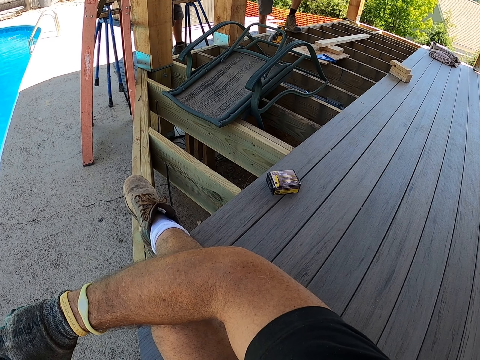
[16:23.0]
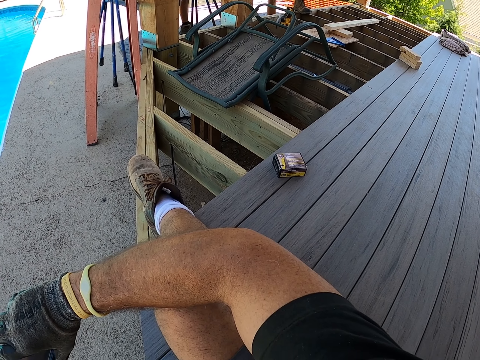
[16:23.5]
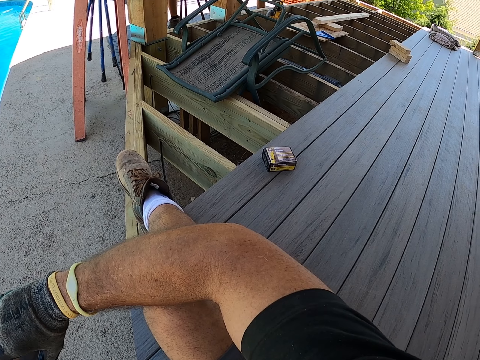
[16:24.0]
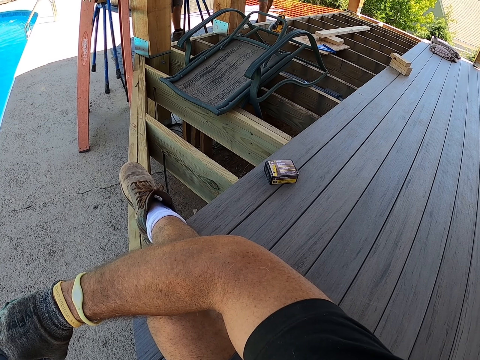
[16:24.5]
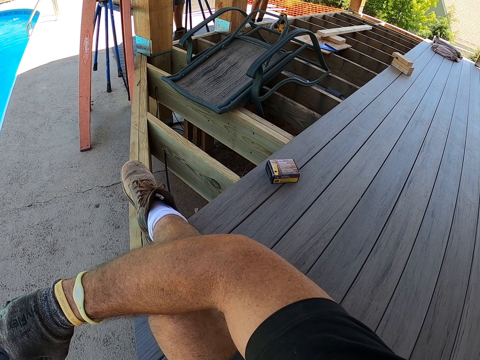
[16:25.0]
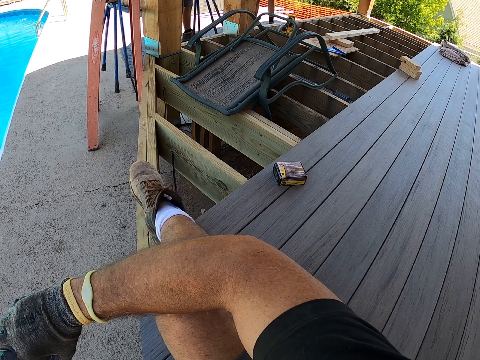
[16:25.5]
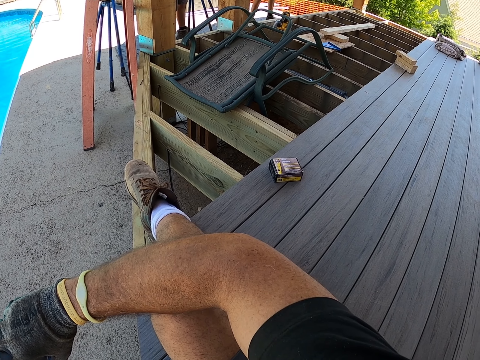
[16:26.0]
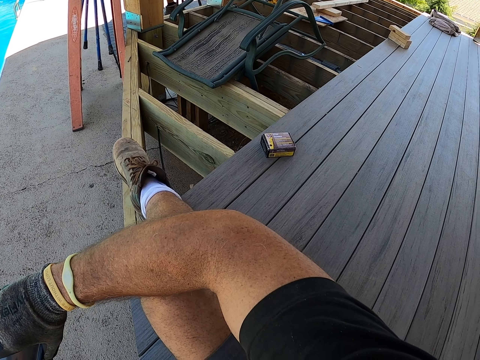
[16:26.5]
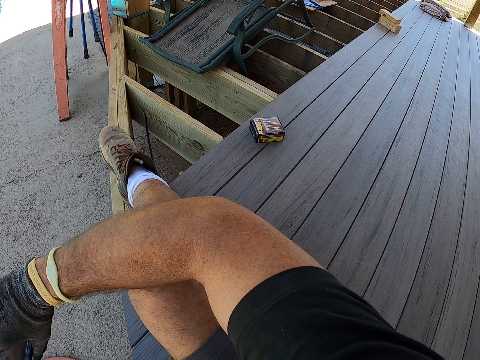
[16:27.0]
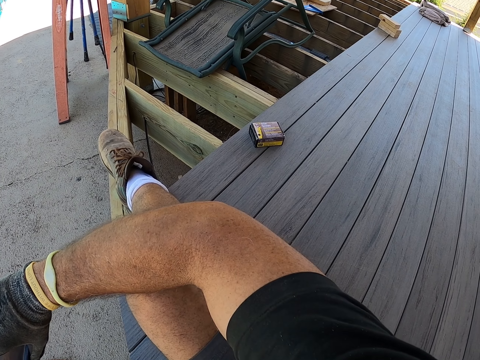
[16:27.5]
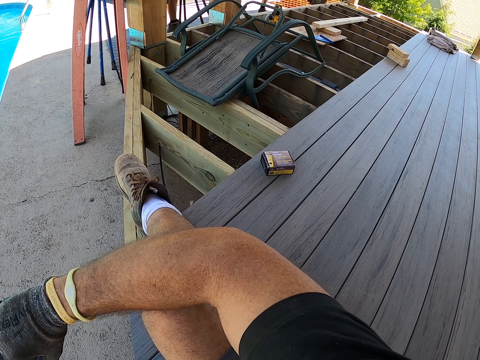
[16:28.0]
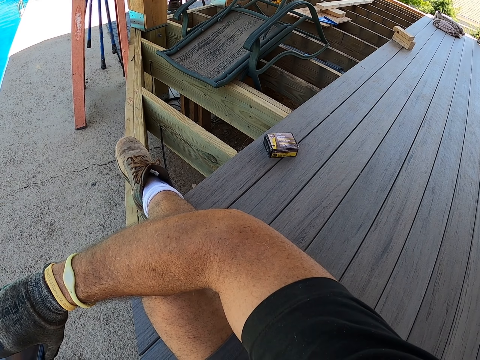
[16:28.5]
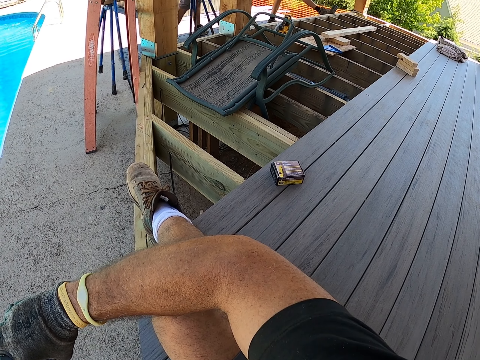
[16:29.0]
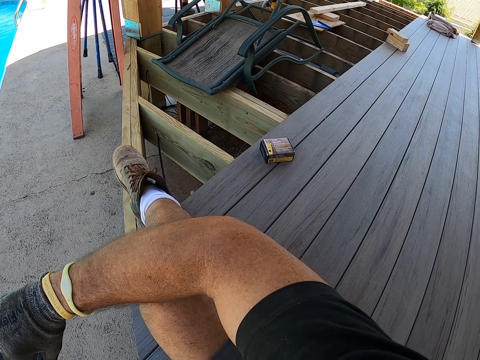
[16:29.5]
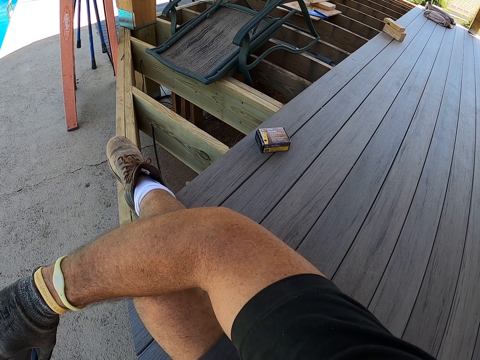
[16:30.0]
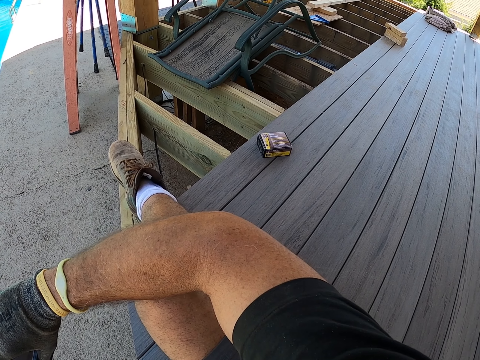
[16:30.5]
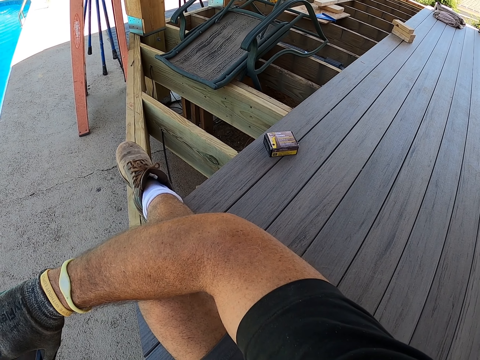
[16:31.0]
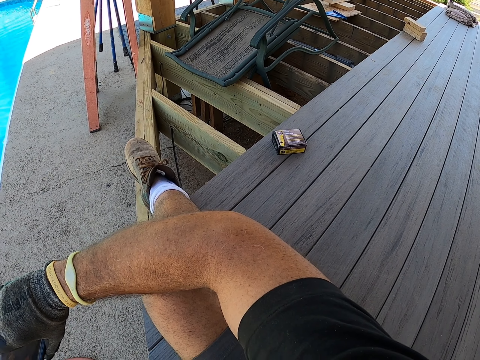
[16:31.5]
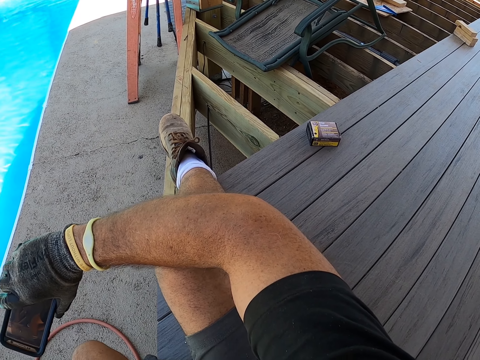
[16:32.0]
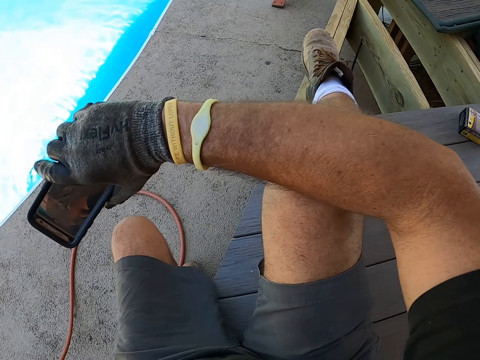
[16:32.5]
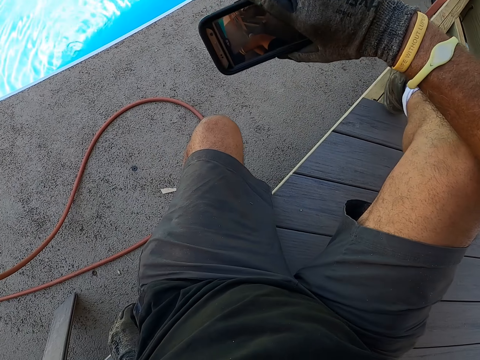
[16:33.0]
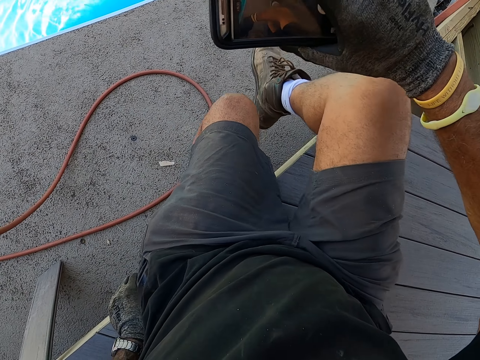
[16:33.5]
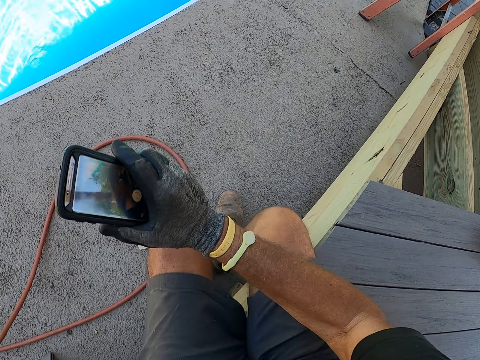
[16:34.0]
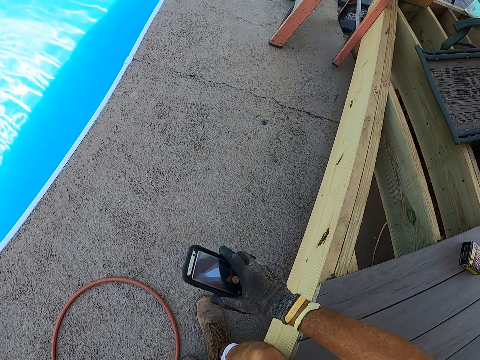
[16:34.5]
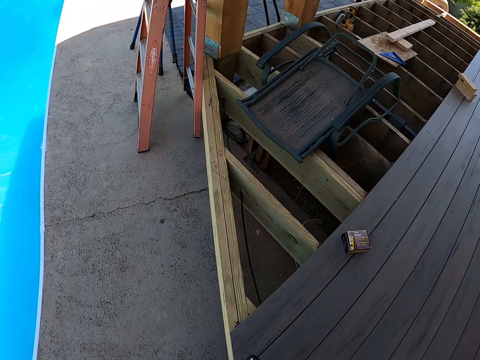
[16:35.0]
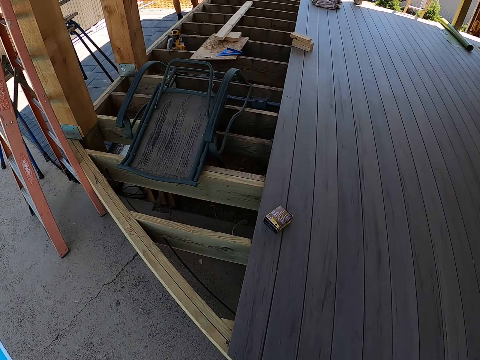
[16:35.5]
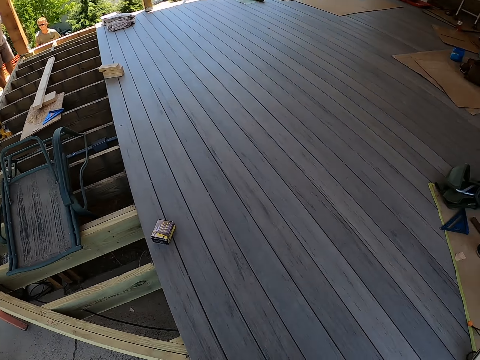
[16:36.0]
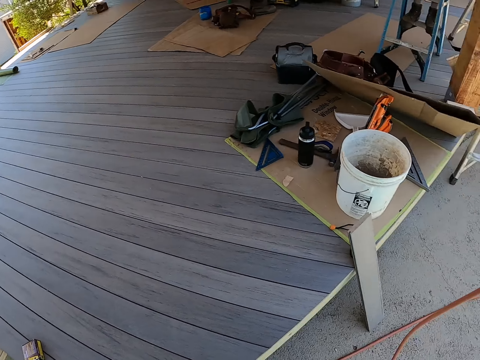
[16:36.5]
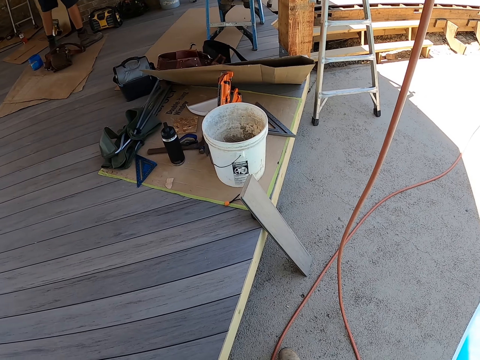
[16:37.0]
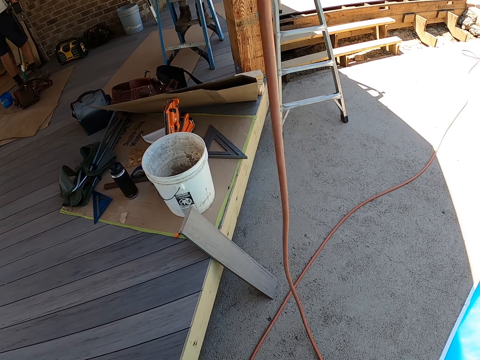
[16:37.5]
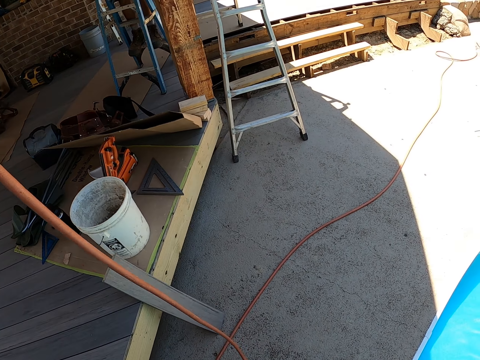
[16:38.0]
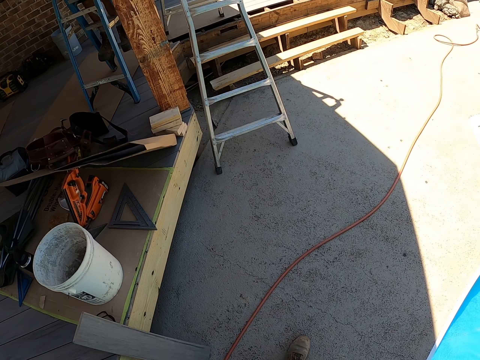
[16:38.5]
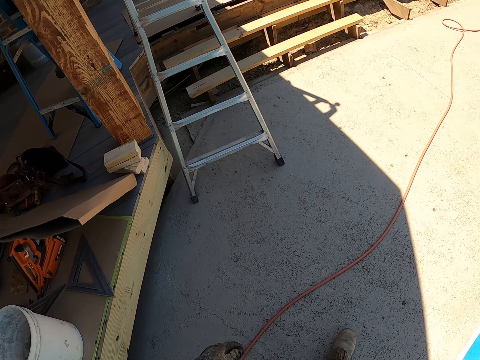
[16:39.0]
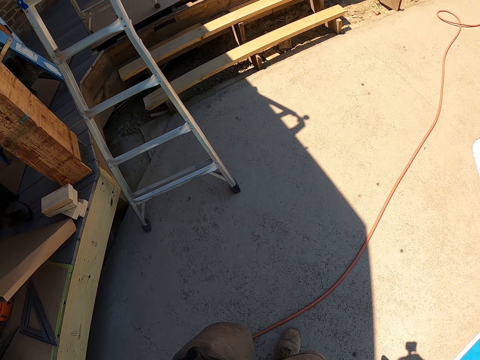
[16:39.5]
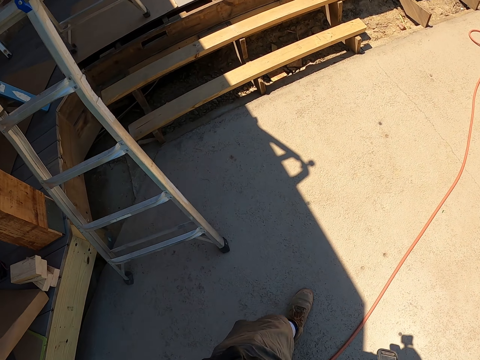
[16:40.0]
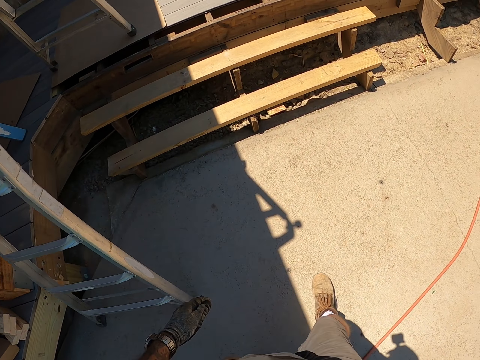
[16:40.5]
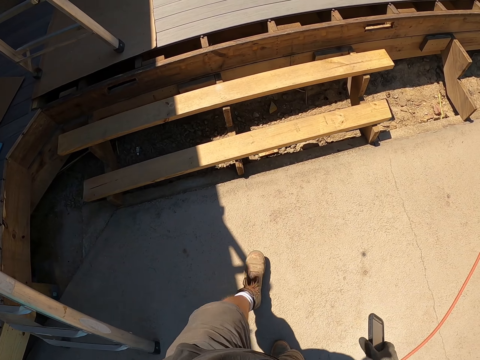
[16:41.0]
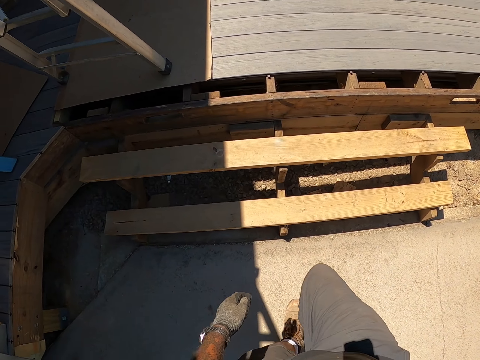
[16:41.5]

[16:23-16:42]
The camera wearer stands up. They turn around. They walk to the site.

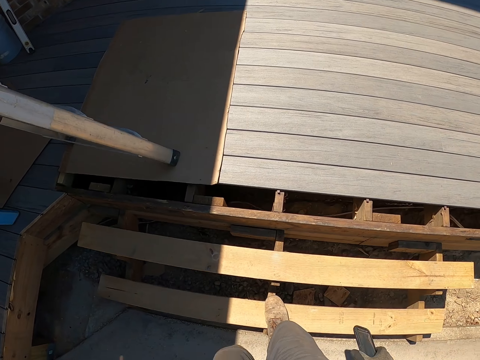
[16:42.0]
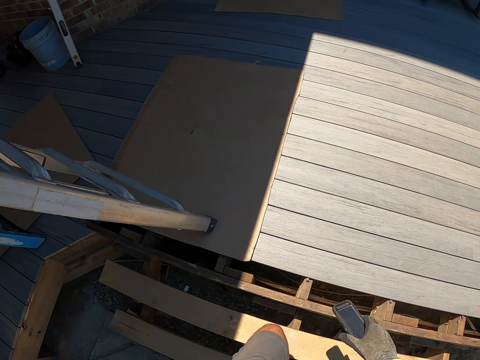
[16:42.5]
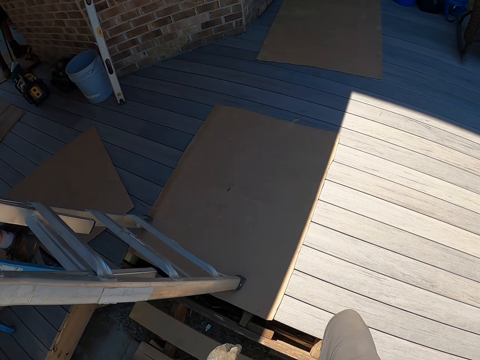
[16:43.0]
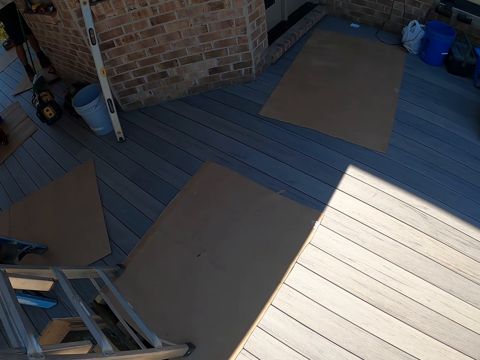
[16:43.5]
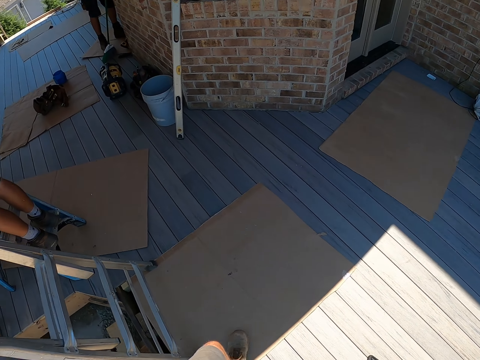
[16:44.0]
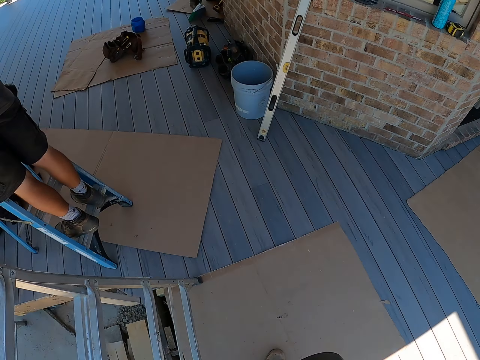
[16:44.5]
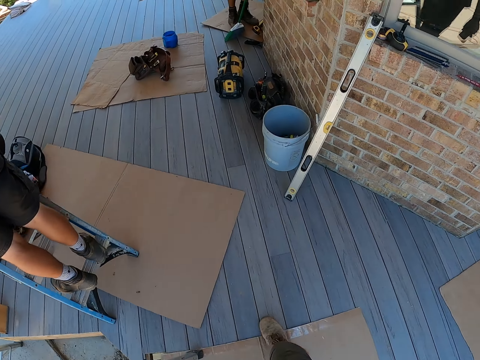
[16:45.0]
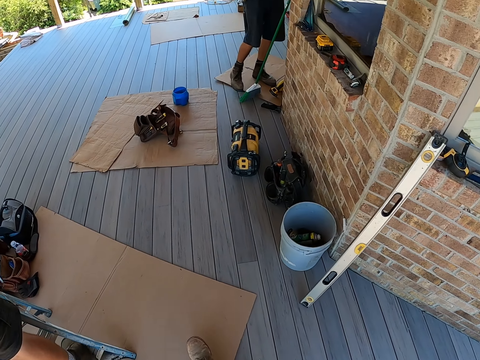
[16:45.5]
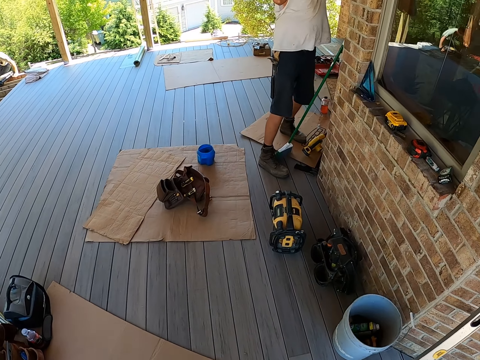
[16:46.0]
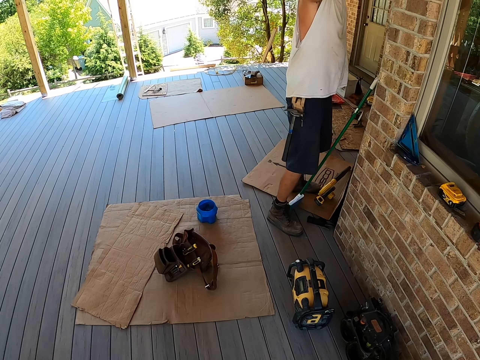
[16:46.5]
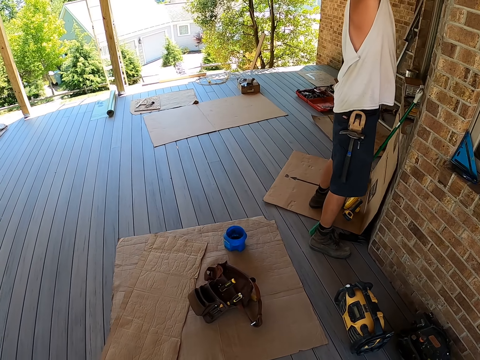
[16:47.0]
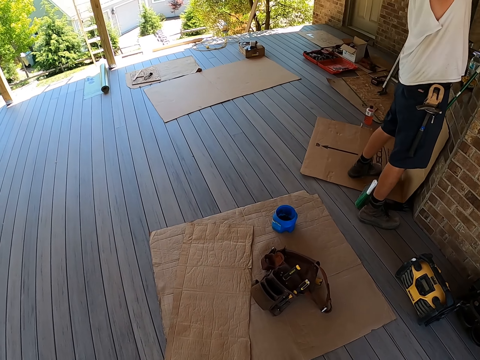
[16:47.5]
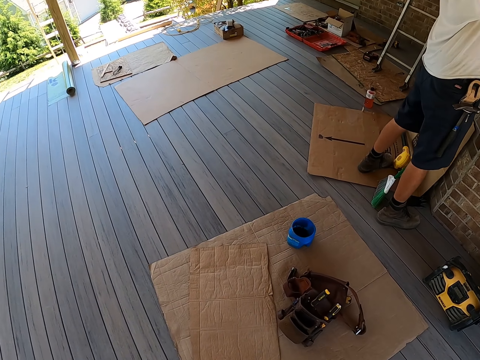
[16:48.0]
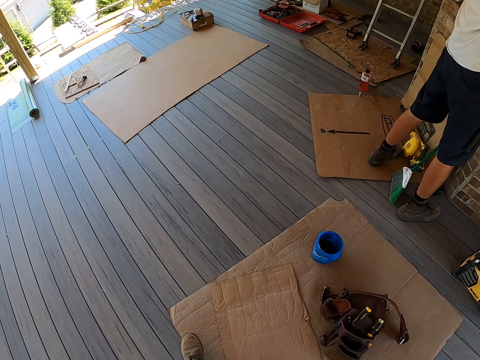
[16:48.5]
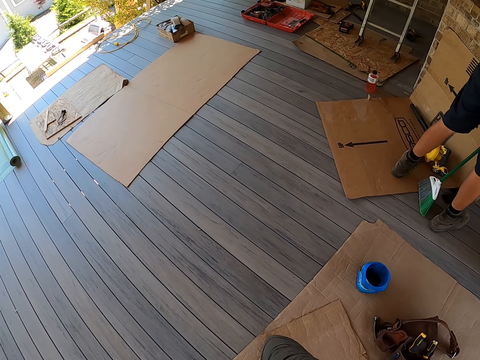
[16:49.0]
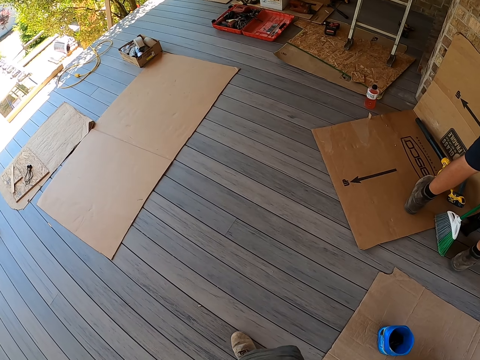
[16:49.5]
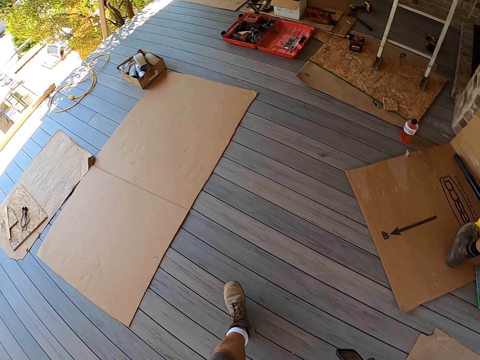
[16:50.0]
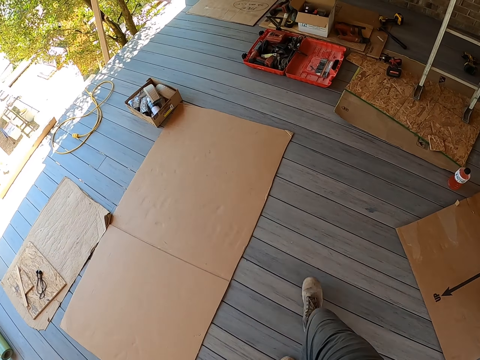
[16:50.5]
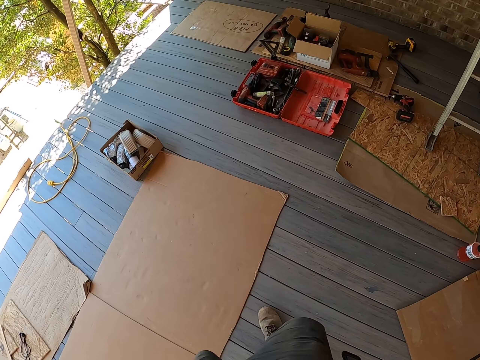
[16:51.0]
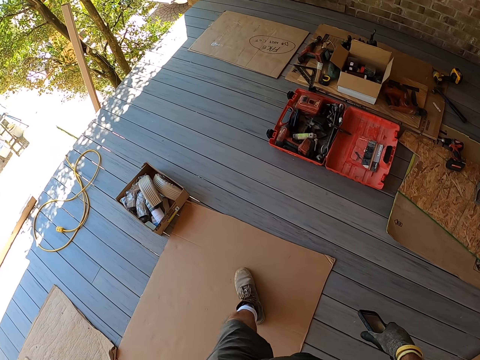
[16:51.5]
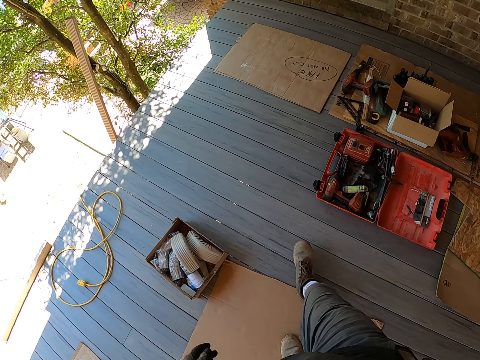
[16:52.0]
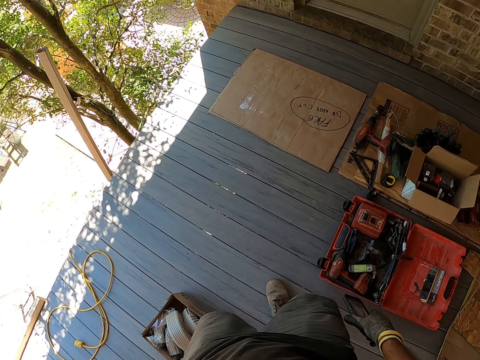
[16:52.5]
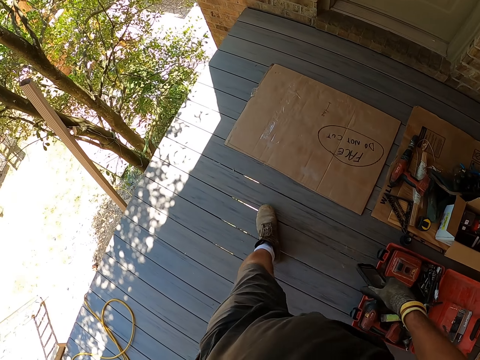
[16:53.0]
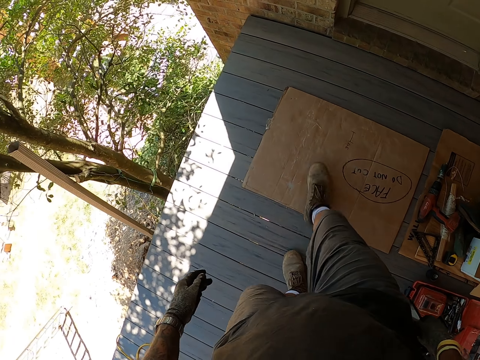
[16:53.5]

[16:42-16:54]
The camera wearer climbs the staircase. They walk around the building. A person fixes something.
